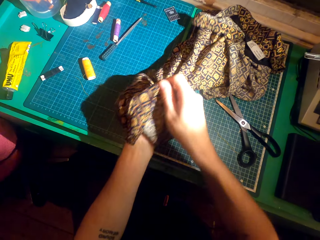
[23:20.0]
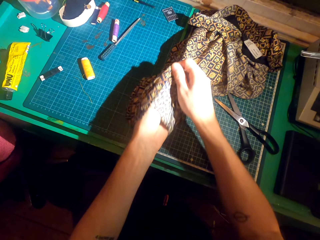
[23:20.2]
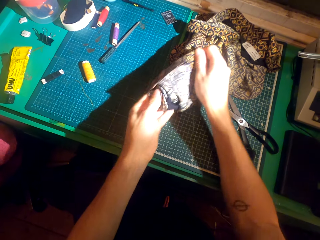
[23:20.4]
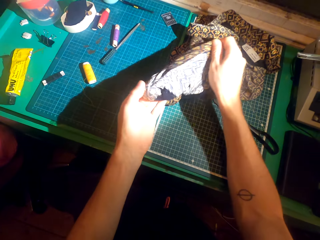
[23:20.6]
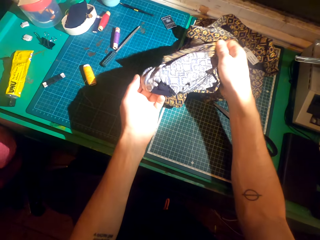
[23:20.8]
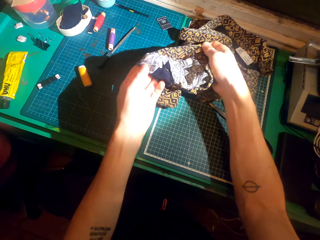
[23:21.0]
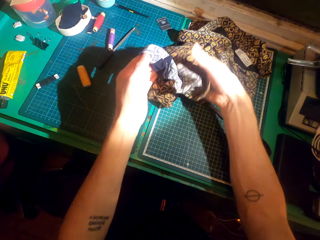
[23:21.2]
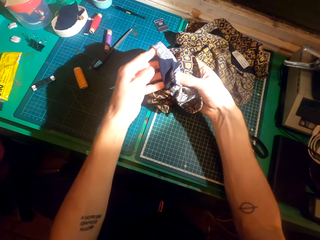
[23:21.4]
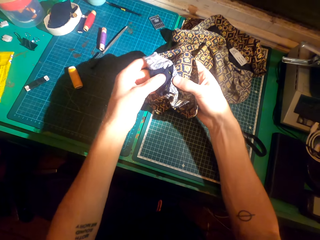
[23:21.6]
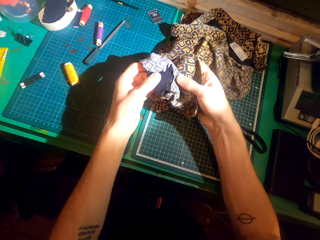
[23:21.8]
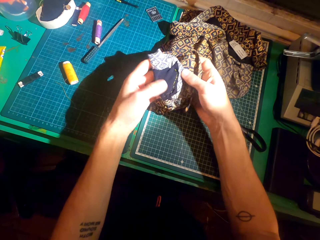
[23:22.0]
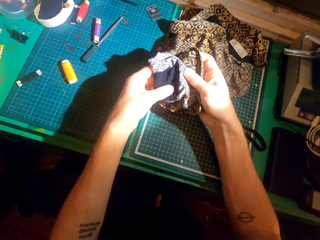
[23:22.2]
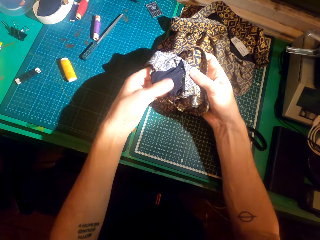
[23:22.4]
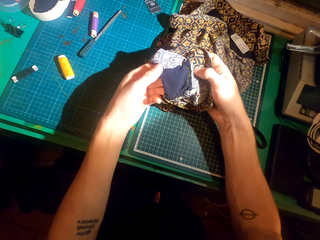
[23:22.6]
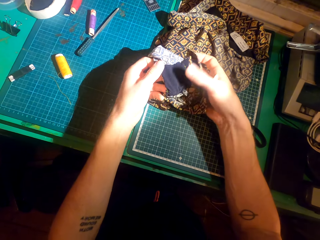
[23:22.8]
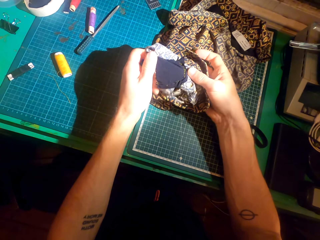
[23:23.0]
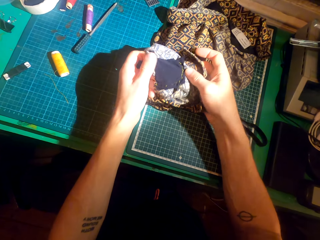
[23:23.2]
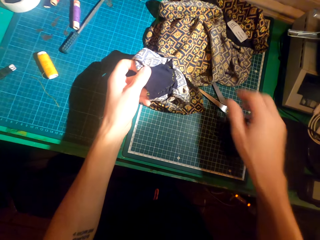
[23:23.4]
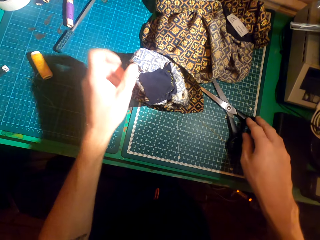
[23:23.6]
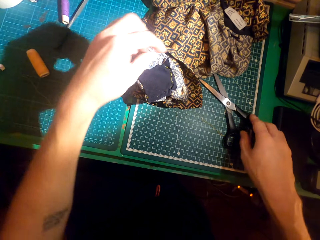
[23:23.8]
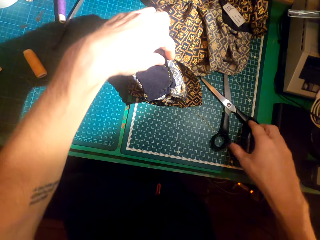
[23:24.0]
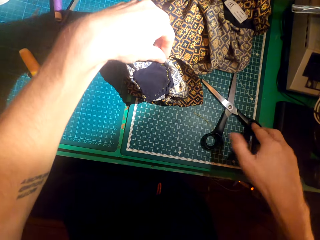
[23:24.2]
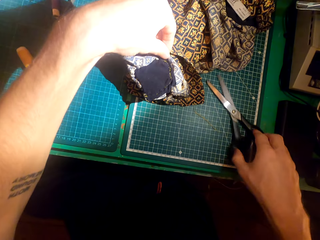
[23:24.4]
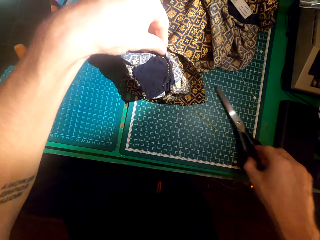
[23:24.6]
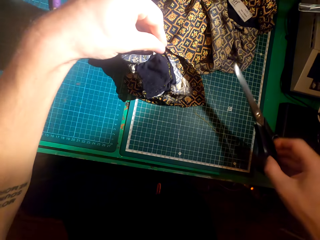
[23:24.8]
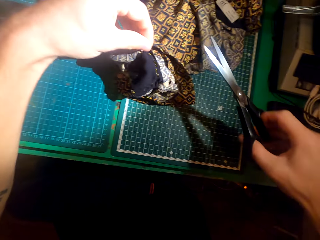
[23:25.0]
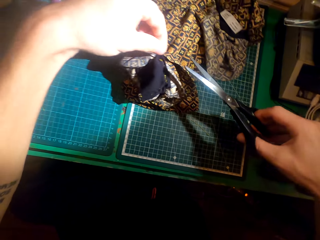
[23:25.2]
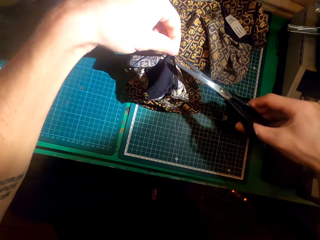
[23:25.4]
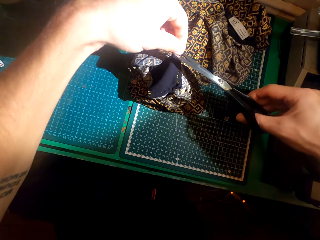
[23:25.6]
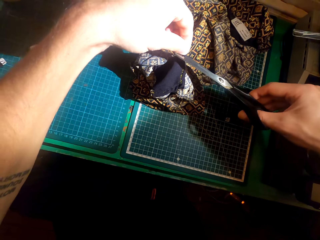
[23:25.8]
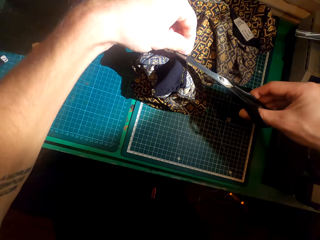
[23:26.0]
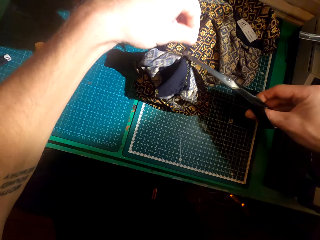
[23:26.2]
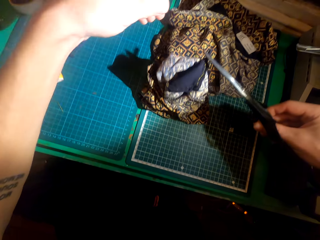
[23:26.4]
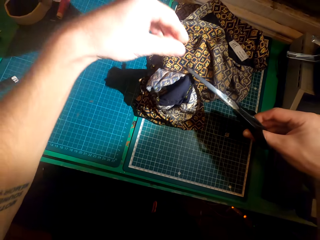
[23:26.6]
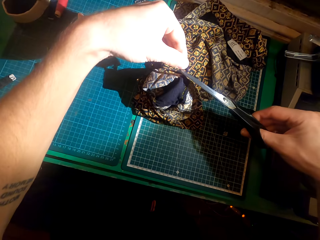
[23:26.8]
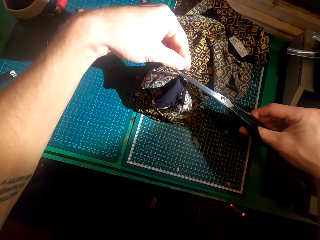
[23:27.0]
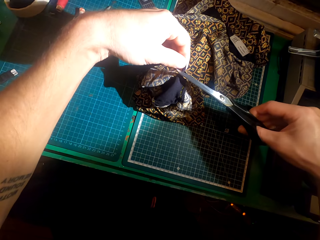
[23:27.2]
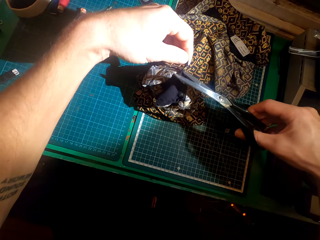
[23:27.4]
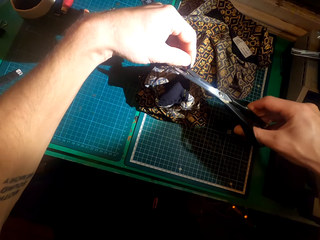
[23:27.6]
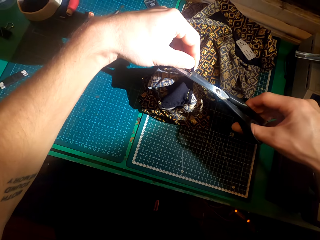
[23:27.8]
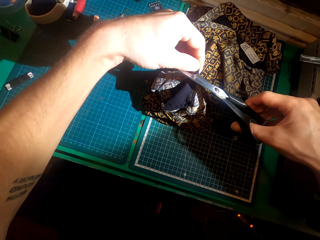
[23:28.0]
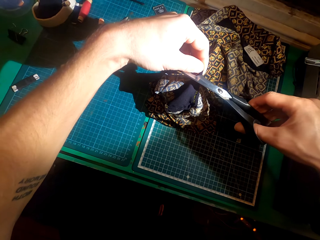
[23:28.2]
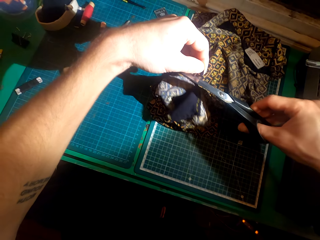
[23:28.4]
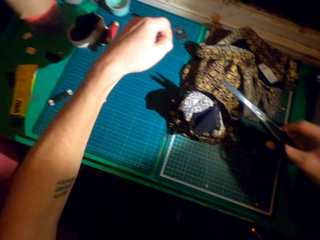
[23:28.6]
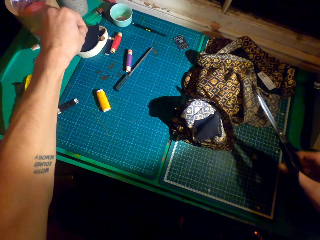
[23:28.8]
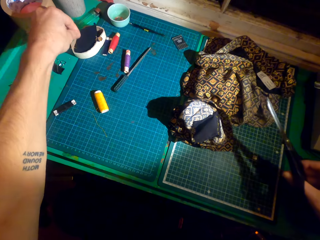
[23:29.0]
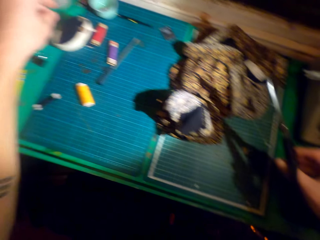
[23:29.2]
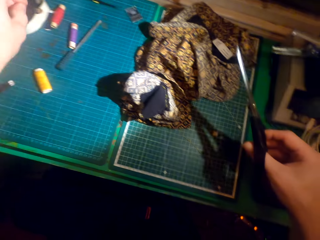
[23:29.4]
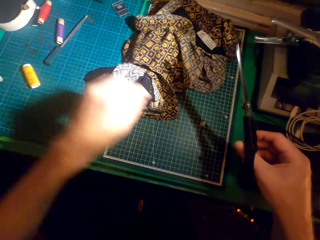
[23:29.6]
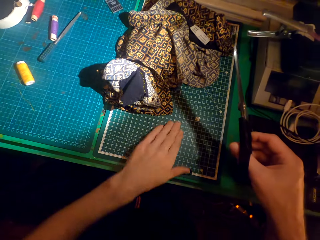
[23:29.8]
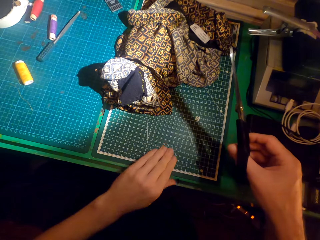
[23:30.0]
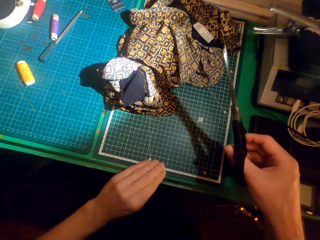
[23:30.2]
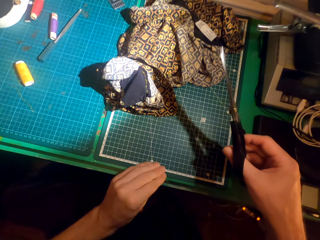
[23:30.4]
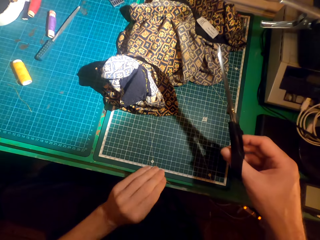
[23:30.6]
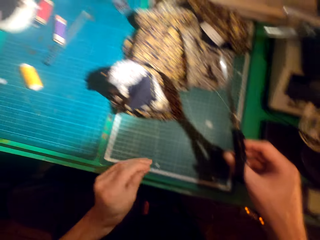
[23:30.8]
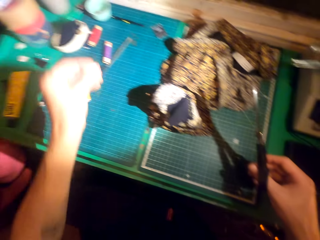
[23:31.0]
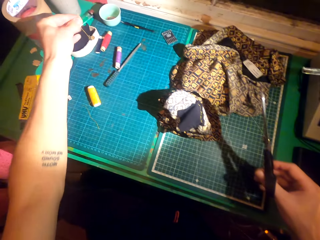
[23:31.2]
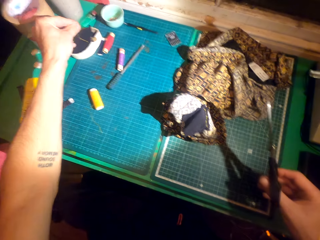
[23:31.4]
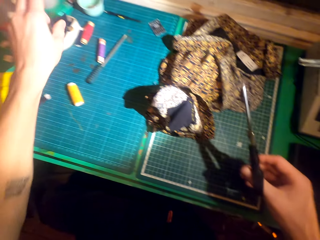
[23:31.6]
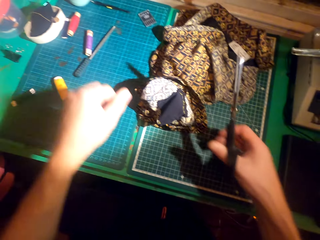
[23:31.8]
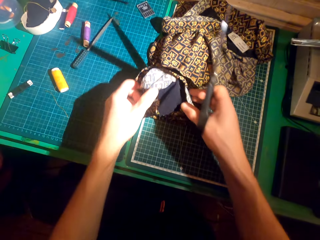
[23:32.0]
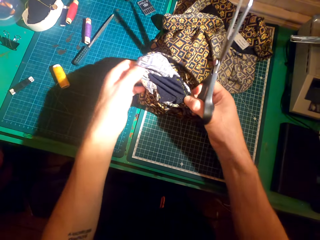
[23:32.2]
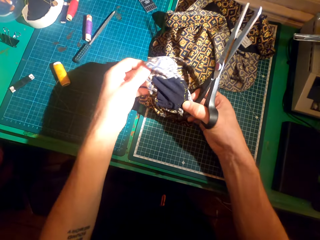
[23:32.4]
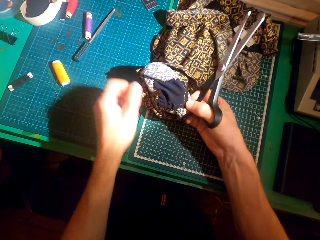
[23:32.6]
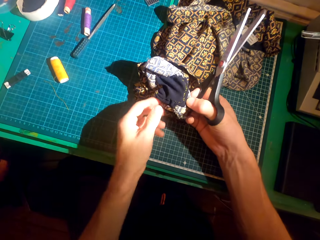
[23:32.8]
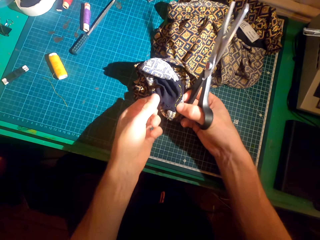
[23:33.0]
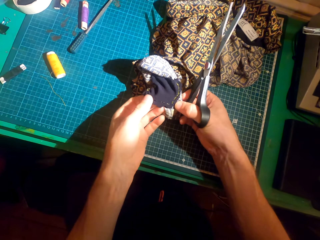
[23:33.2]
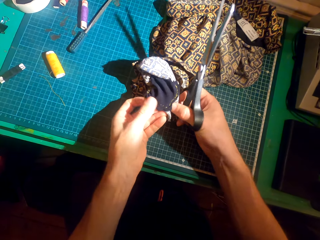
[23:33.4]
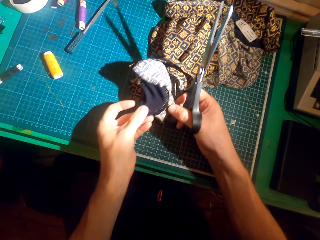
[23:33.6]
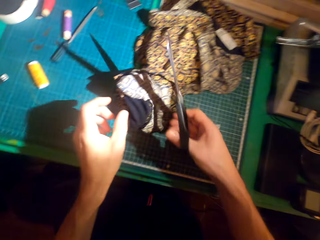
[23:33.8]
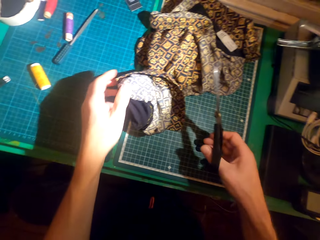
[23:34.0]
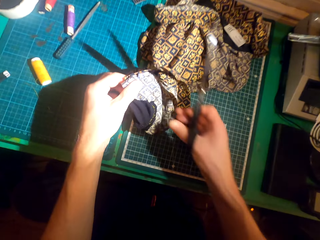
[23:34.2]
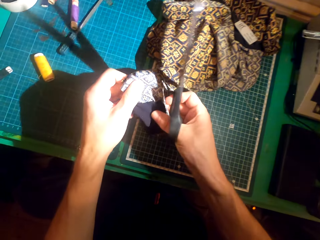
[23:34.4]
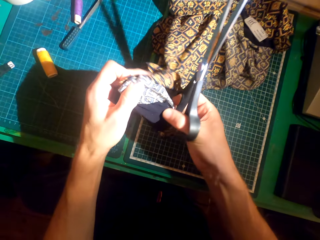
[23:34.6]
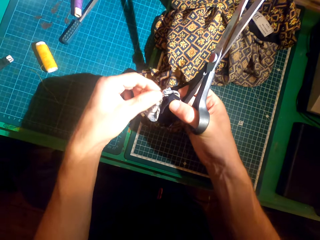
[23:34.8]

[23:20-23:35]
The camera wearer turns the cloth inside out. They pick the pair of scissors and touch the patch. They cut a piece of the patch with the pair of scissors. They place the piece of the thread on the table. They pick a thread from the working table. They place the thread on the table. They adjust the cloth.

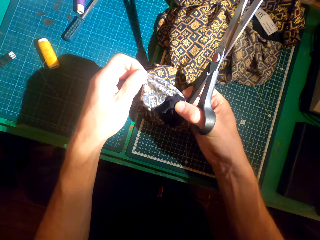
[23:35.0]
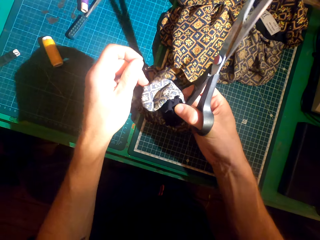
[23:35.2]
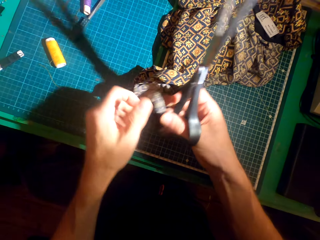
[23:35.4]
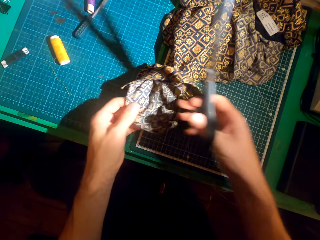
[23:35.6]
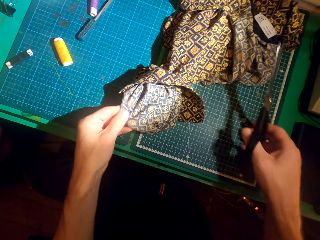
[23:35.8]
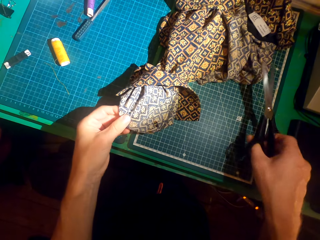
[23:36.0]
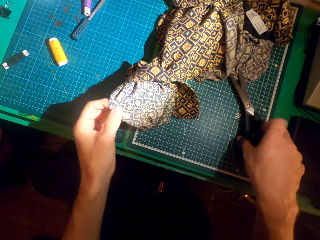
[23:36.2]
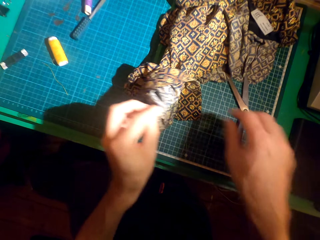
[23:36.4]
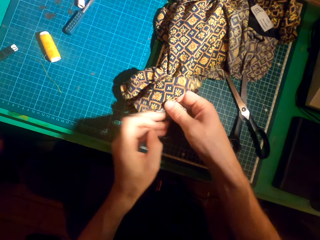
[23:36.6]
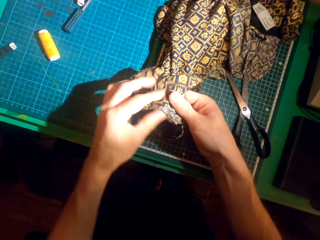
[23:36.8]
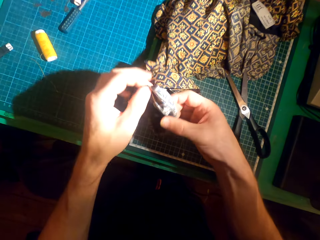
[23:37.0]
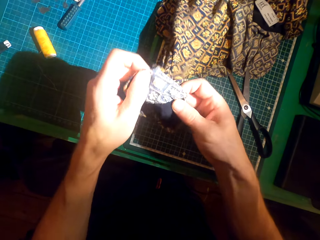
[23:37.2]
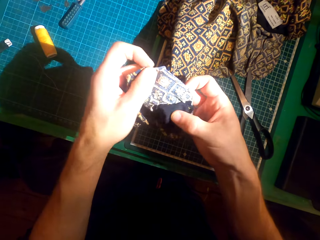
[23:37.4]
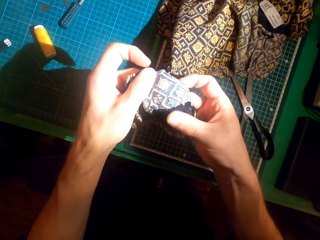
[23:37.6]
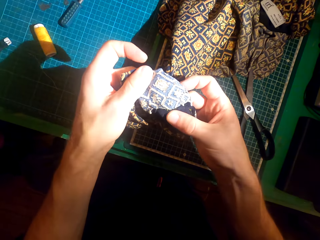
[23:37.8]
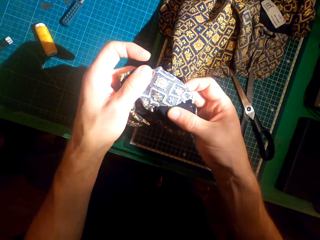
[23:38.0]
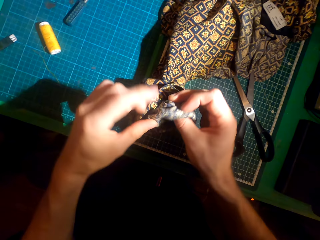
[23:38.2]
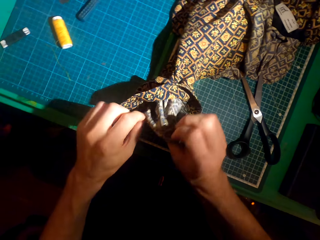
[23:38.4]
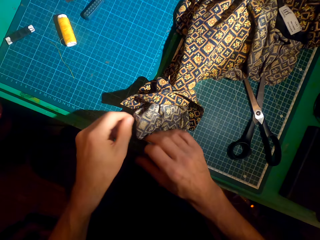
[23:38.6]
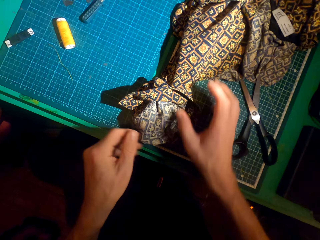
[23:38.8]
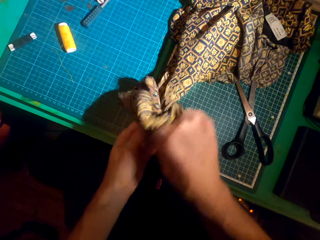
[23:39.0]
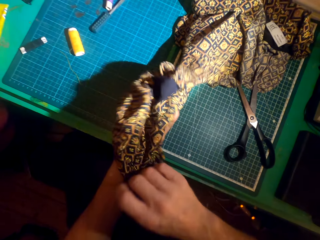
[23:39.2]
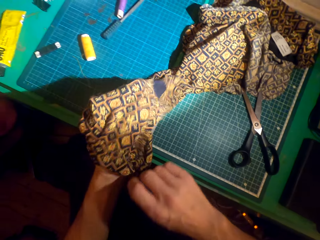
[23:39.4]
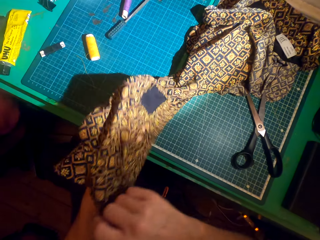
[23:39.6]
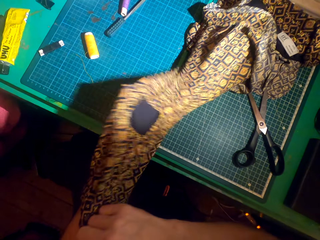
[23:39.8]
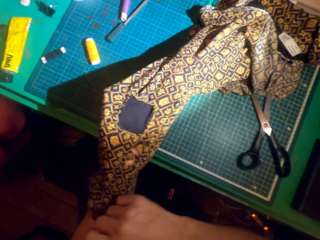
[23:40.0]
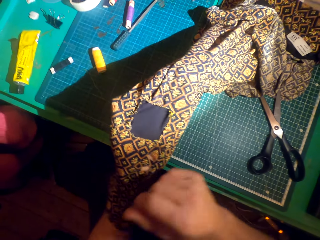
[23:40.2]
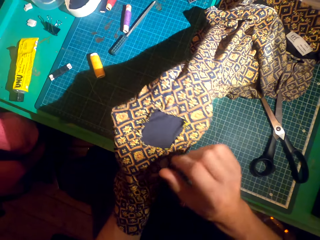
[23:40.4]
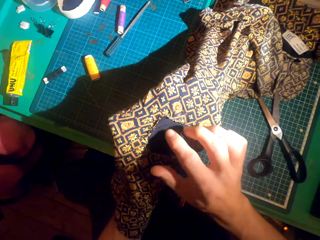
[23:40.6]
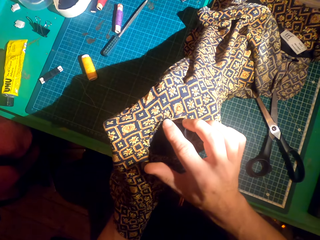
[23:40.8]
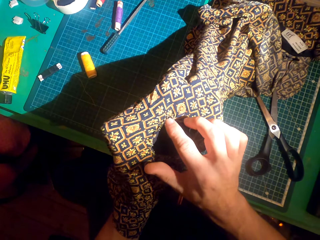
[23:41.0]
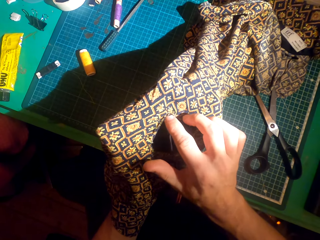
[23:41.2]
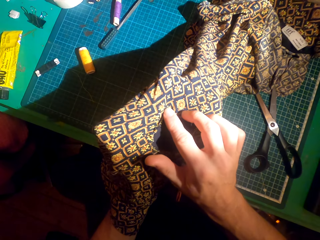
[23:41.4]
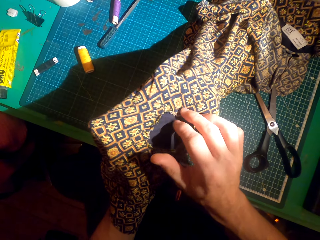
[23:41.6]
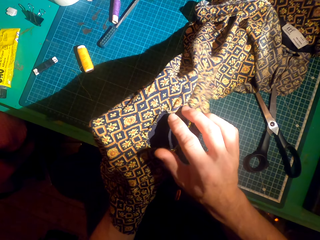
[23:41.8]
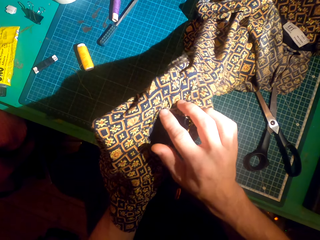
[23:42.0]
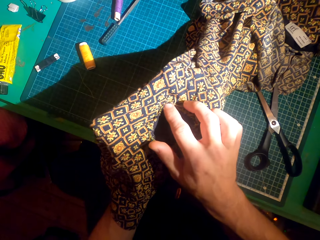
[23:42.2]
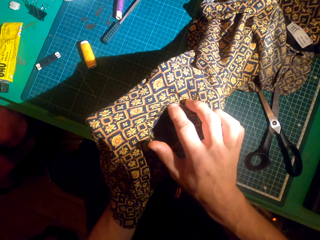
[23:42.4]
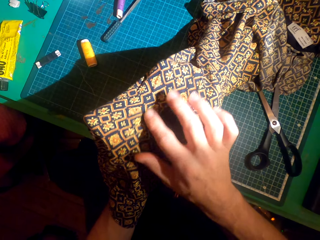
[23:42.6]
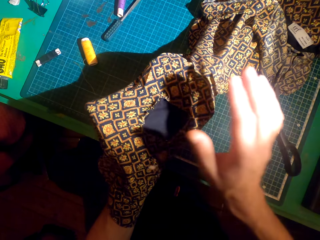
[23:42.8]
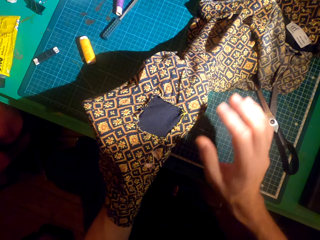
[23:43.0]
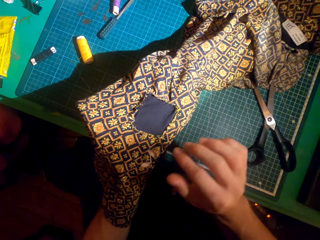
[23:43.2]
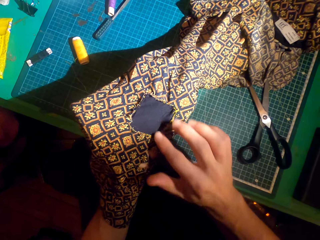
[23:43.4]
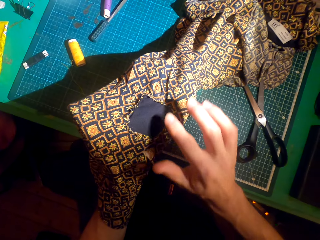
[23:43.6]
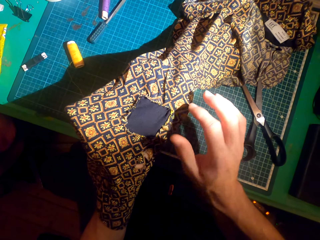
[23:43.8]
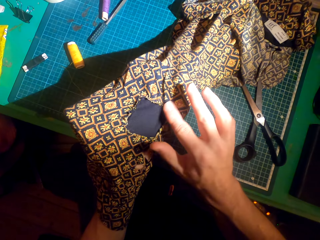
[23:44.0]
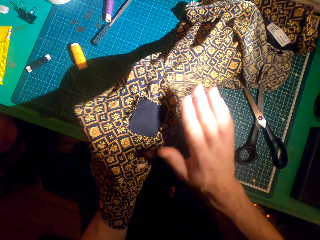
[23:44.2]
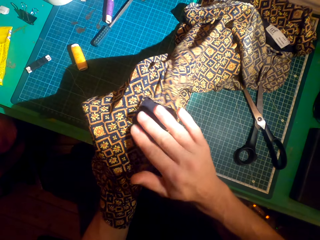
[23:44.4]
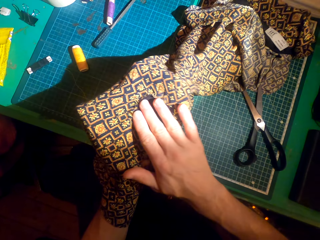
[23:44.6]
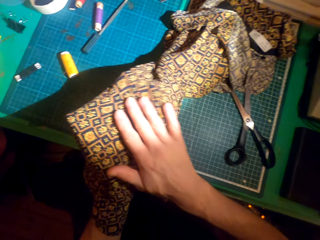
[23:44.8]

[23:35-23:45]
The camera wearer looks at the patch. They place the scissors on the table. They look at the patch. They turn the cloth. They adjust the cloth and put a hand in the cloth. They touch the cloth. They touch the patch.
